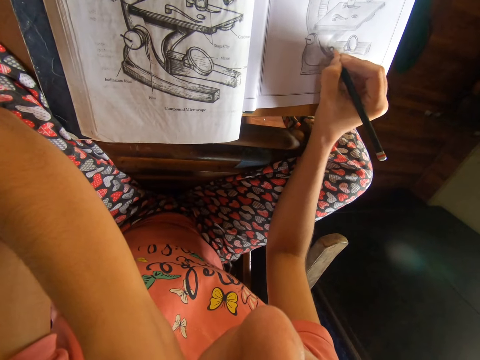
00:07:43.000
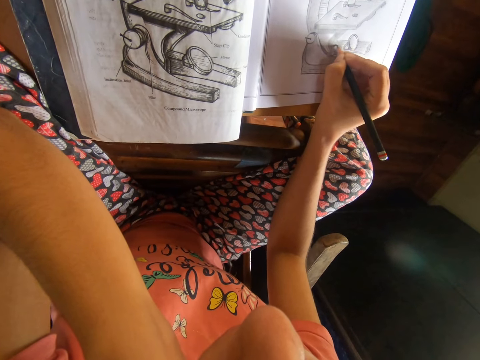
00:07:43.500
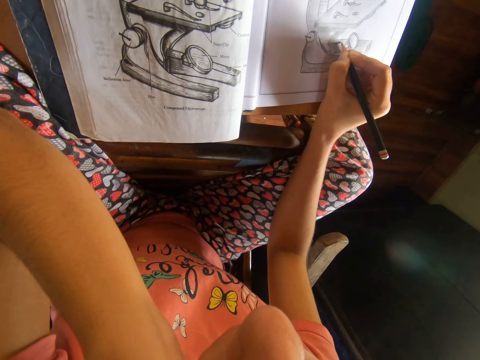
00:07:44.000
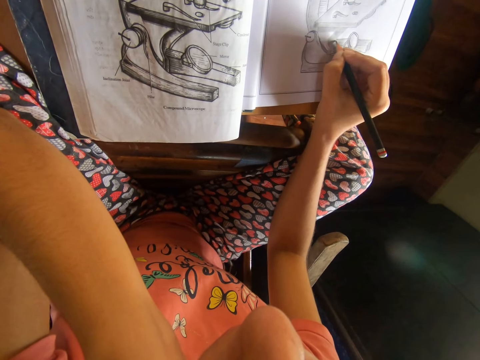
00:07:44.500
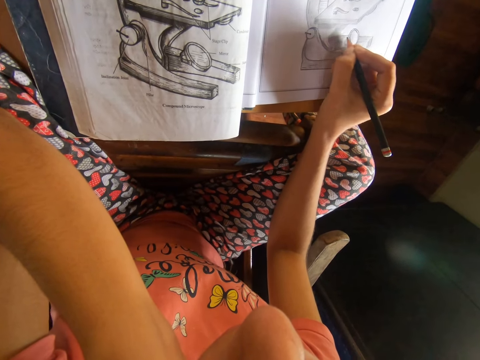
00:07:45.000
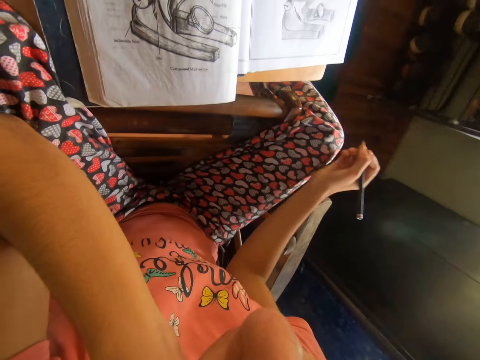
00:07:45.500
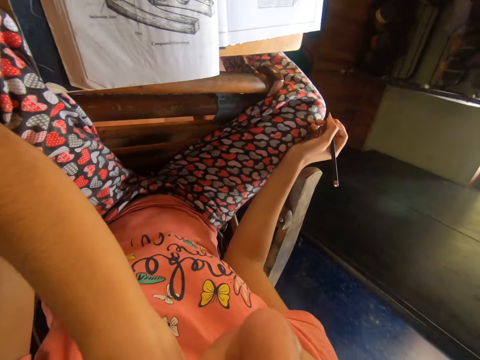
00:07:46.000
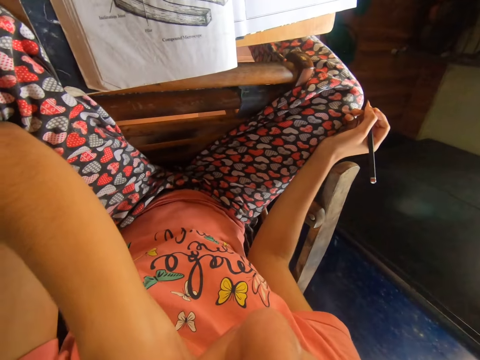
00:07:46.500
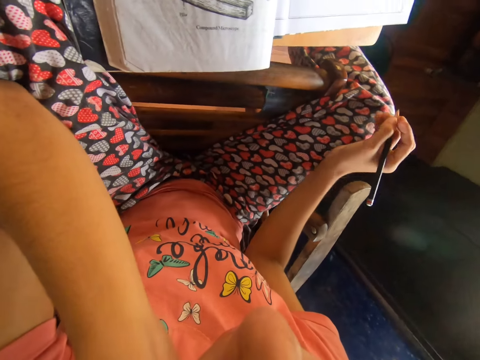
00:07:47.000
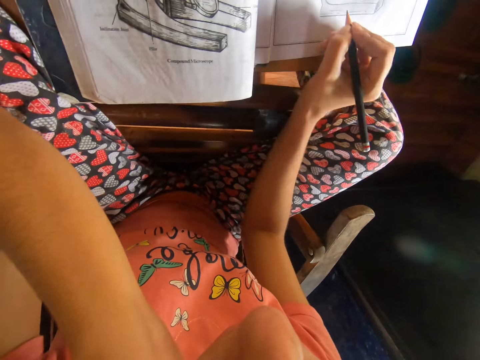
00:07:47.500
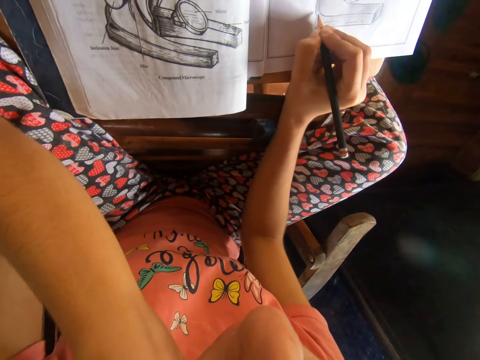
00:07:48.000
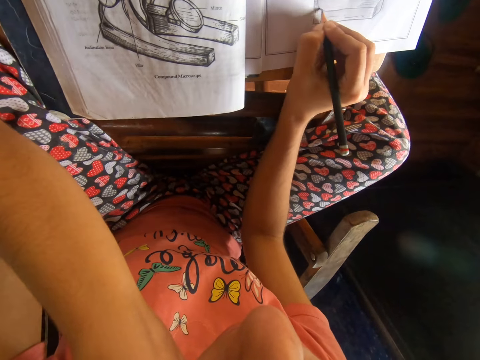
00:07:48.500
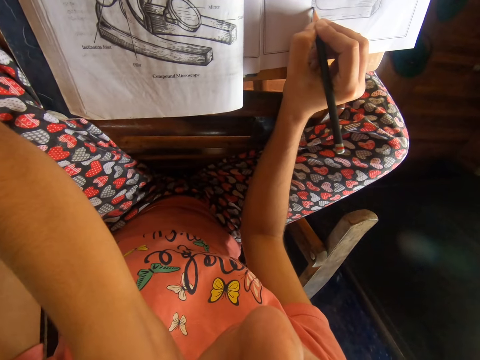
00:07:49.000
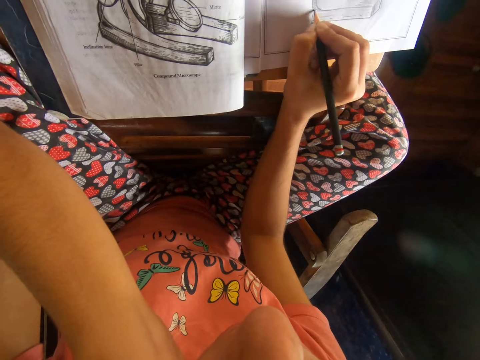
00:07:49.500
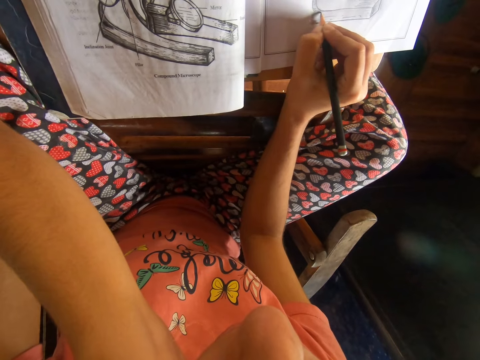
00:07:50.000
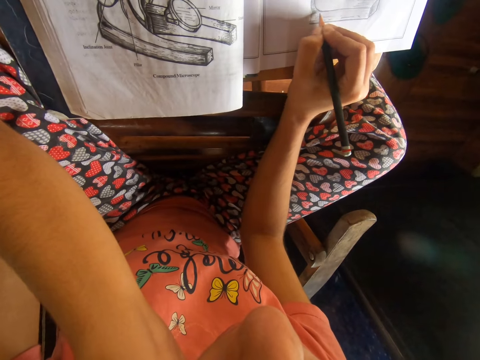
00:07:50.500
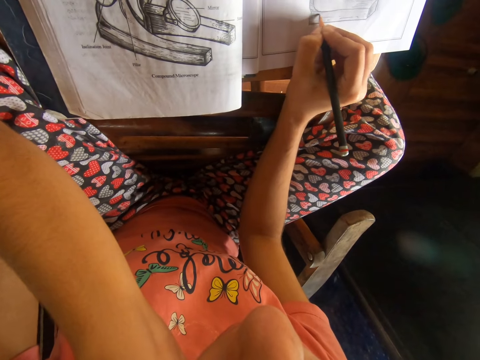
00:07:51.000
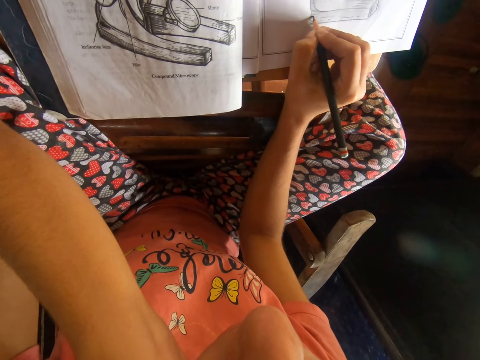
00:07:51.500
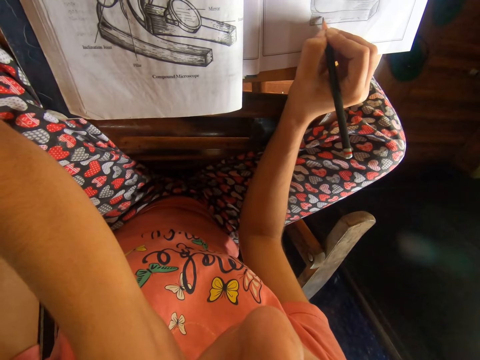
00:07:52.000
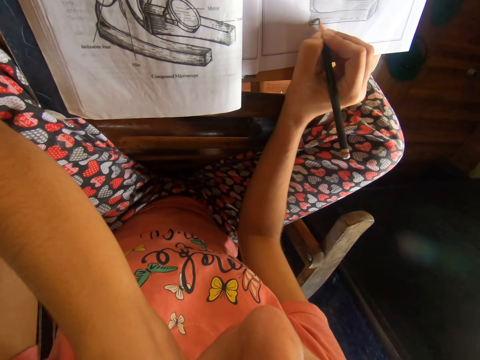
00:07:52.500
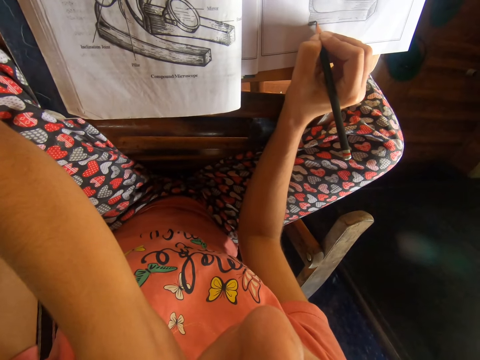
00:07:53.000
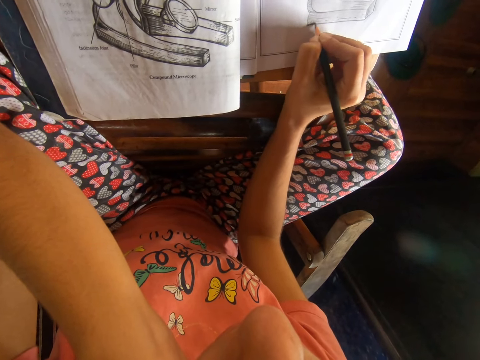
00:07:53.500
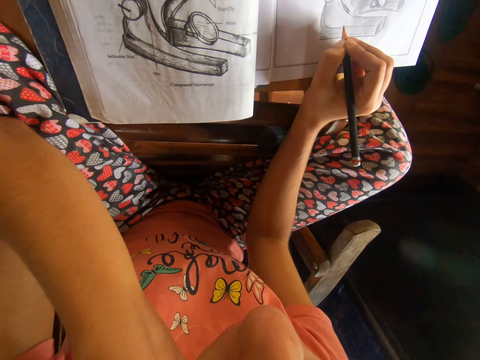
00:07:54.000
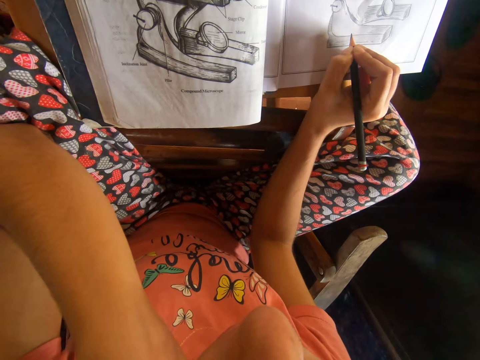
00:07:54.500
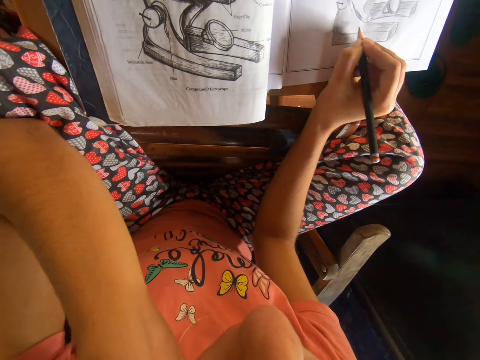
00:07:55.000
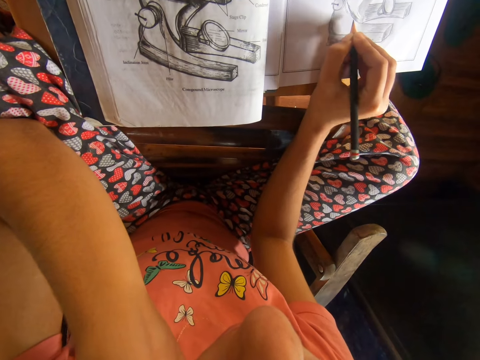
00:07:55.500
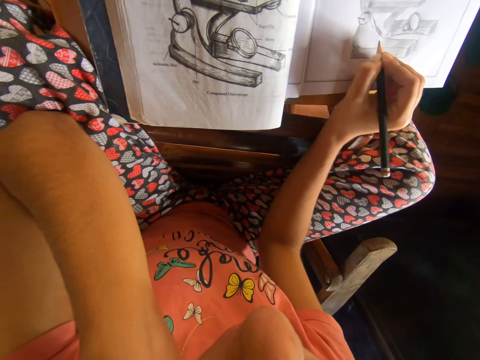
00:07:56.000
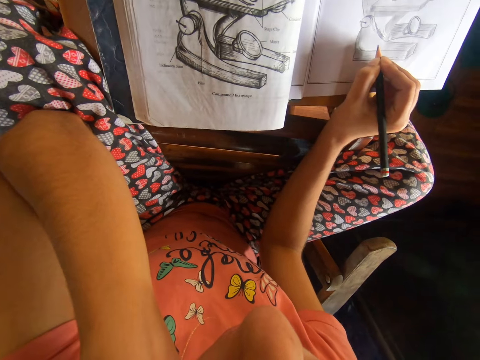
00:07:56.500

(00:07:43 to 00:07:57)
The camera wearer moves the pencil. She looks at the drawing. She places her right hand on her lap. She moves the pencil. She writes on the book with the pencil in her right hand. She looks at the drawing.

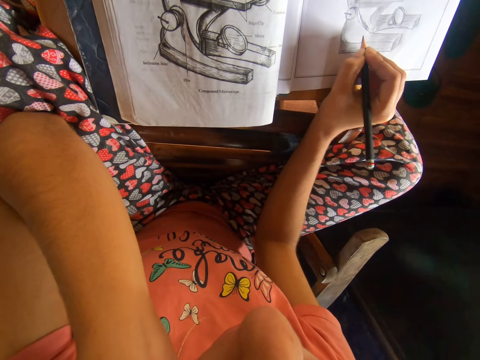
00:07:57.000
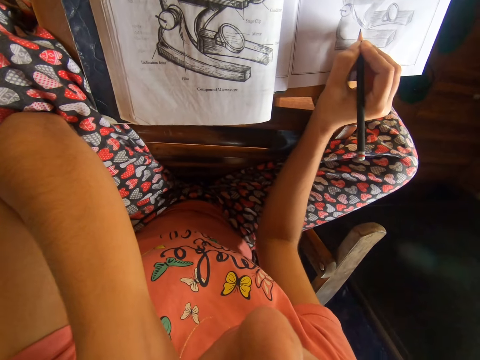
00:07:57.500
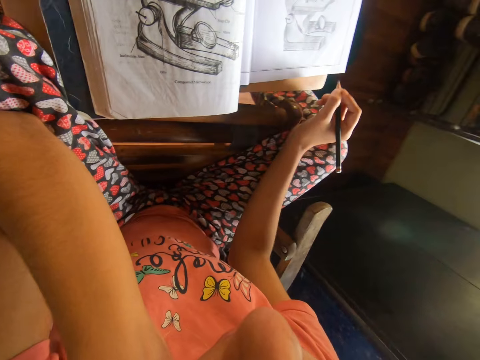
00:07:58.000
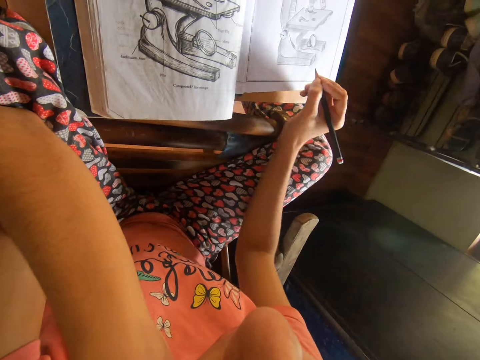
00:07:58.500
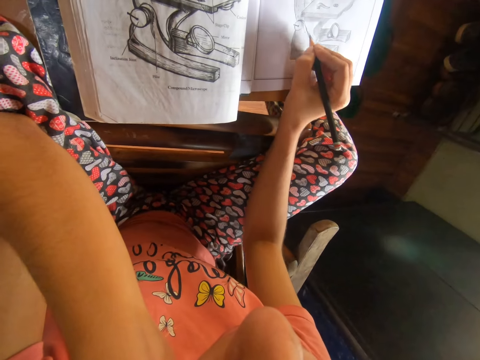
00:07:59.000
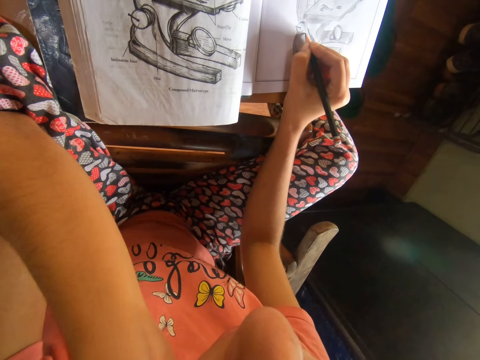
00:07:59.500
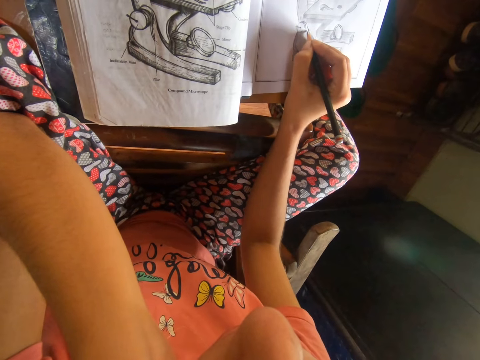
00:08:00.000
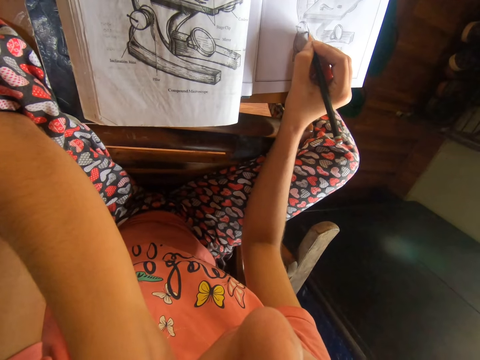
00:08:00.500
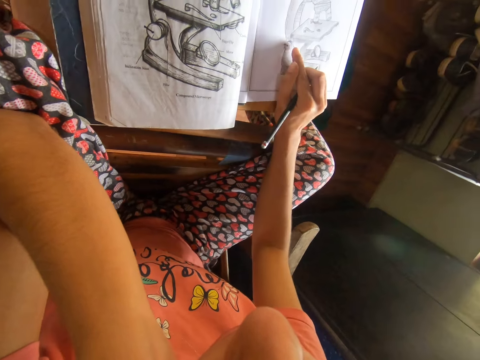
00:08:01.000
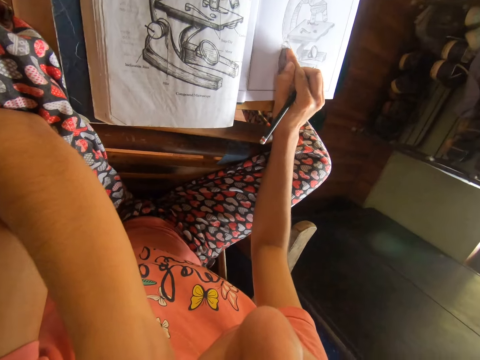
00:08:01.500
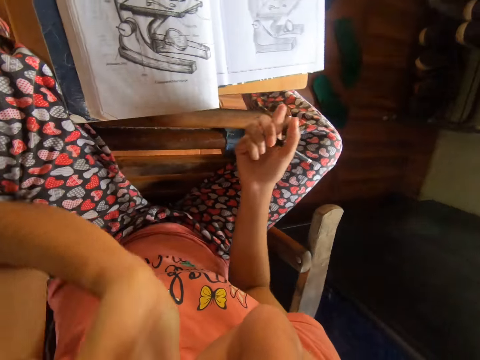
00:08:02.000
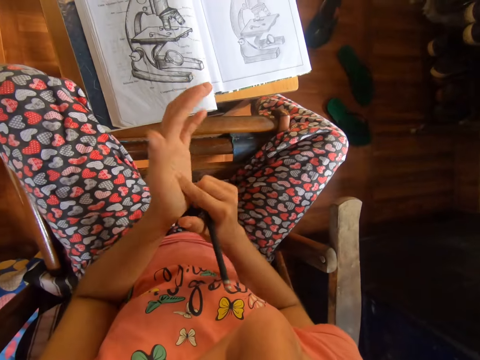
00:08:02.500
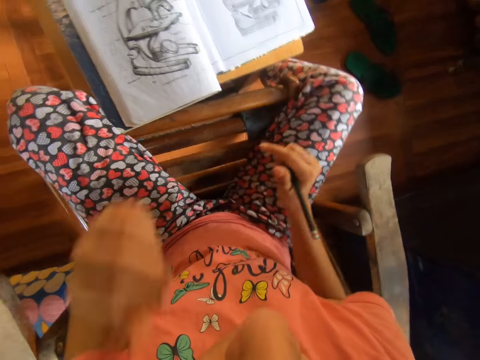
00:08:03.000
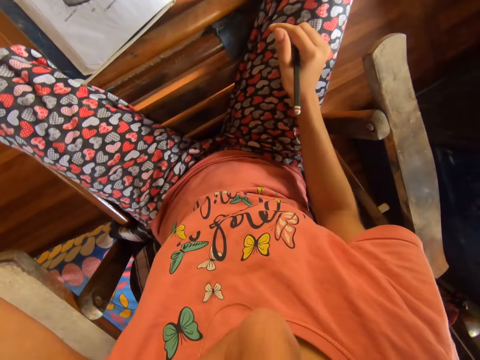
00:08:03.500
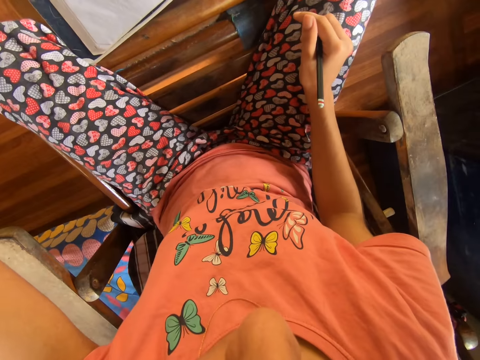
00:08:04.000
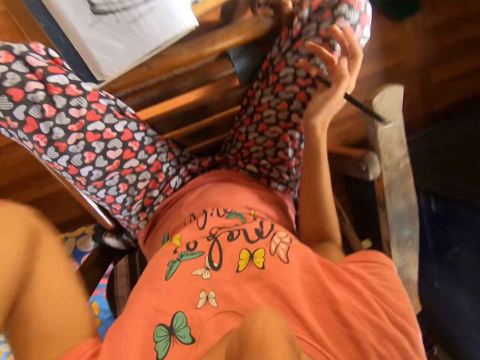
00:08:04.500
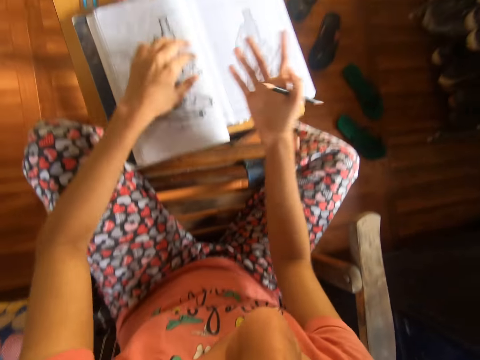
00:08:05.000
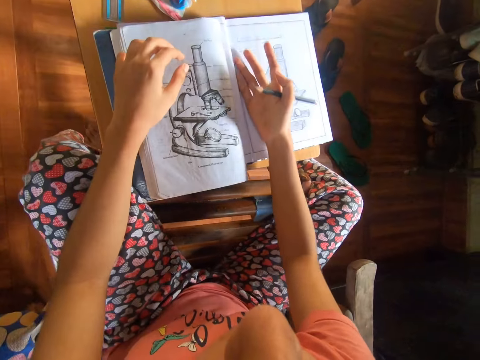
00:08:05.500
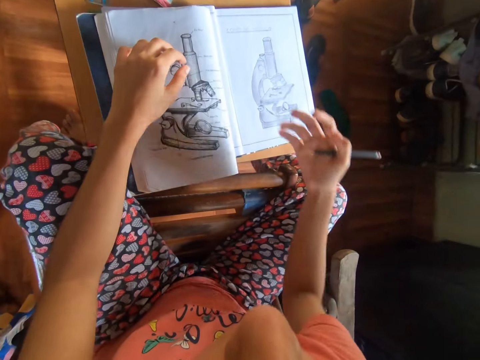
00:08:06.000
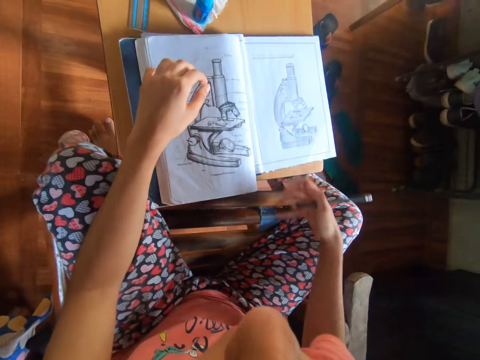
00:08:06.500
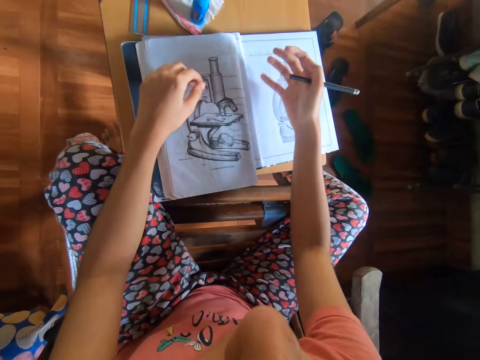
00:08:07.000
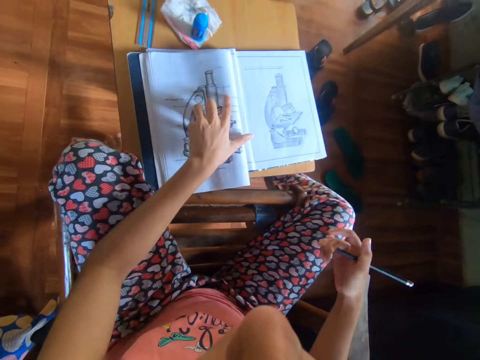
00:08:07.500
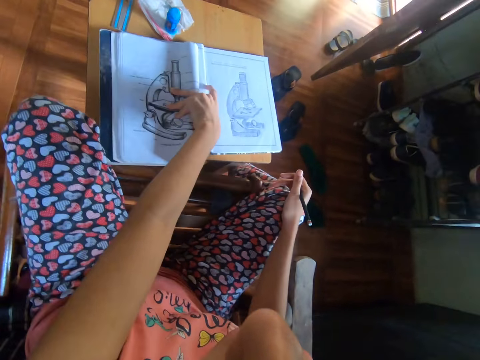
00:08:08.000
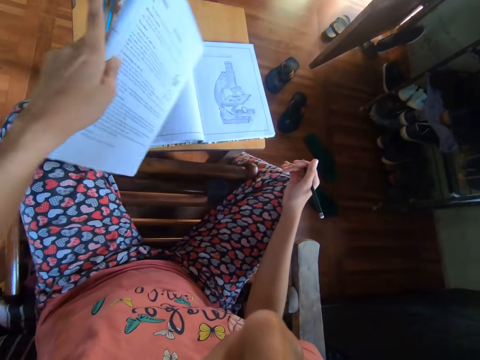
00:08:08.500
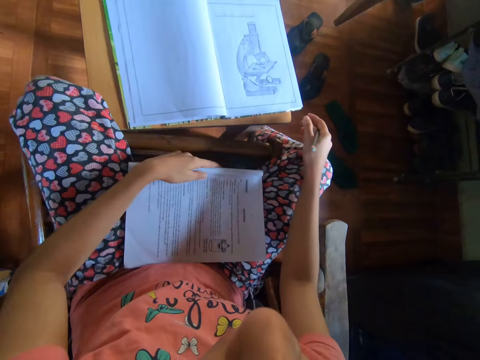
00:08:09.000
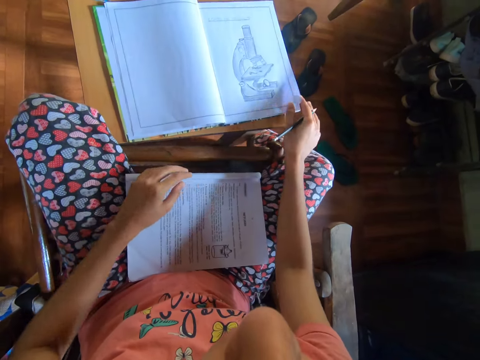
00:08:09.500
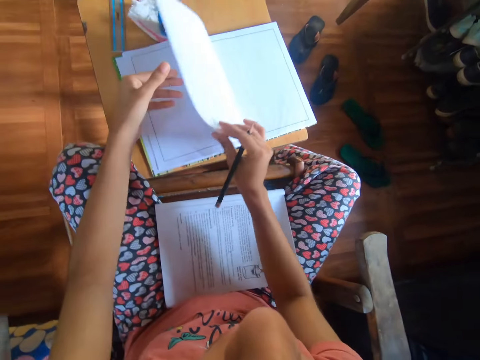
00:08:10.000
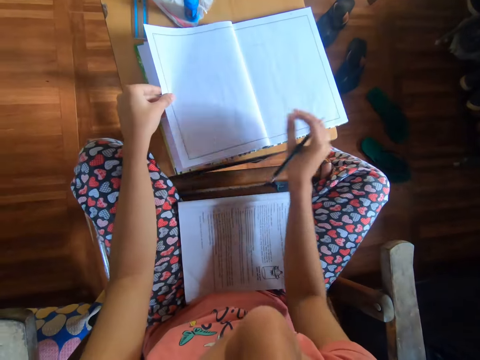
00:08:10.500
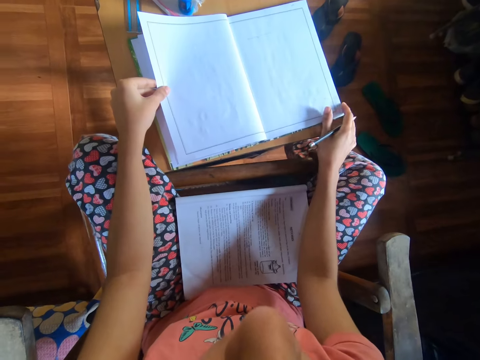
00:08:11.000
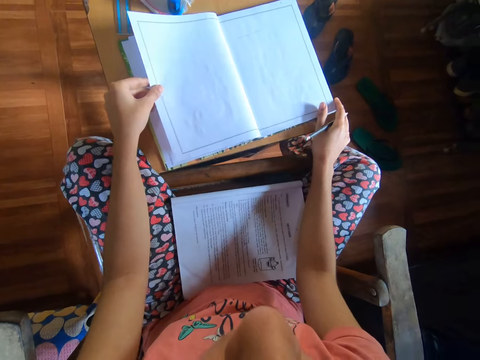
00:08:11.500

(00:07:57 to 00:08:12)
The camera wearer moves the pencil. She looks at the drawing. She moves the pencil. She draws on the drawing book with the pencil. She rubs the drawing with the right hand, with her finger. She pulls back the right hand. She wipes her right hand finger on her left palm. She lifts the left hand. She adjusts the camera. She moves both hands. She wipes the drawing book with the right hand. She touches the book with her right hand. She picks up the book from the table with her left hand. She drops the book on her lap with her left hand. She turns the pages of the book with her right hand. She looks at the drawing book.
